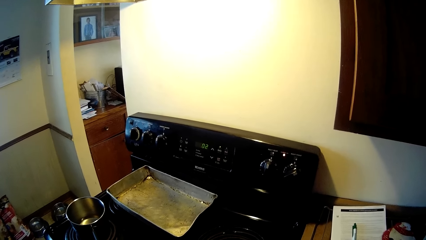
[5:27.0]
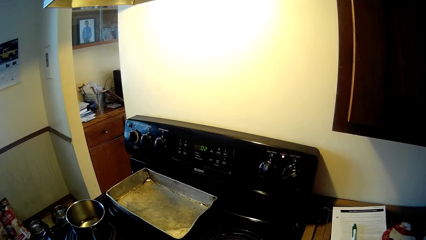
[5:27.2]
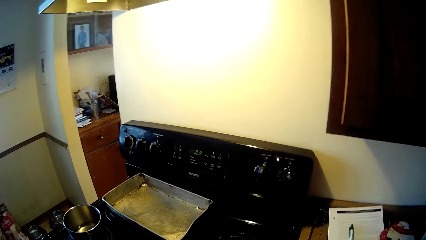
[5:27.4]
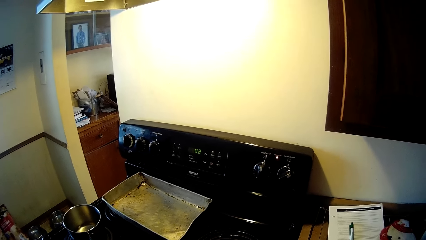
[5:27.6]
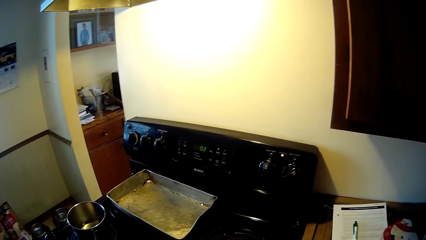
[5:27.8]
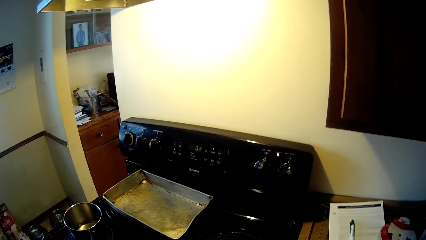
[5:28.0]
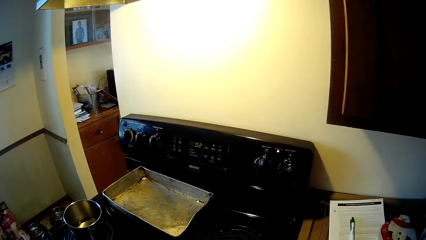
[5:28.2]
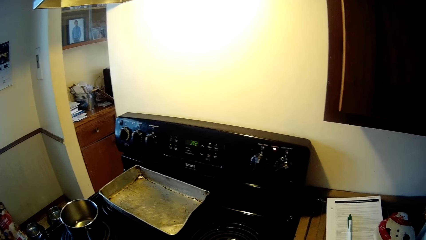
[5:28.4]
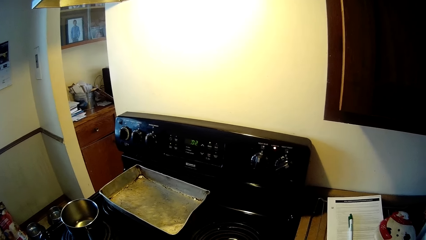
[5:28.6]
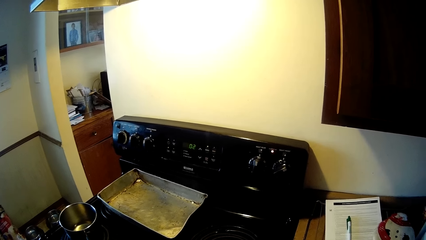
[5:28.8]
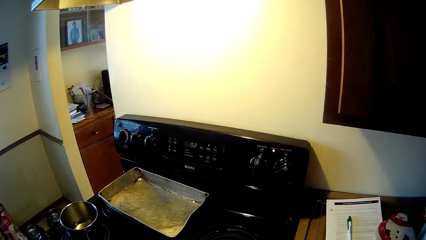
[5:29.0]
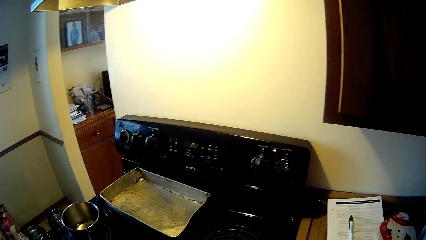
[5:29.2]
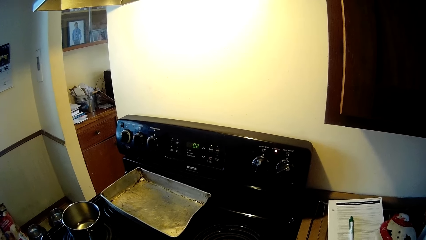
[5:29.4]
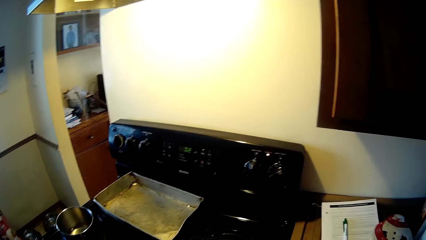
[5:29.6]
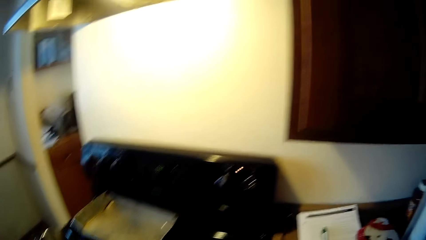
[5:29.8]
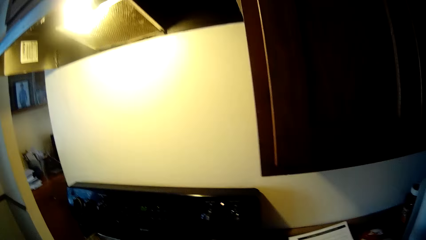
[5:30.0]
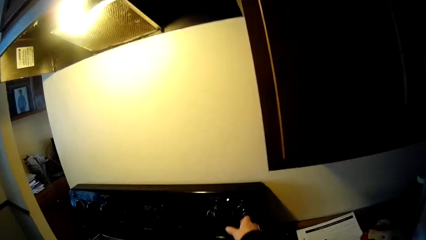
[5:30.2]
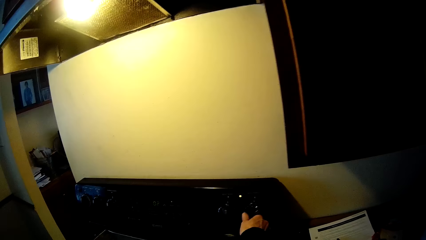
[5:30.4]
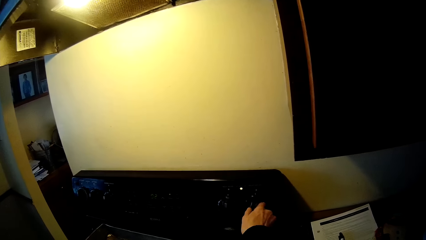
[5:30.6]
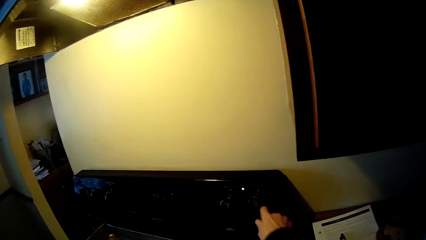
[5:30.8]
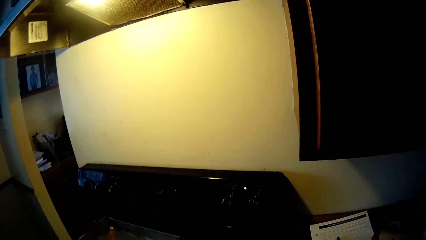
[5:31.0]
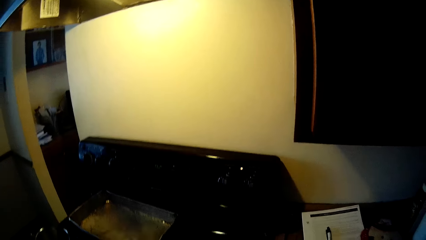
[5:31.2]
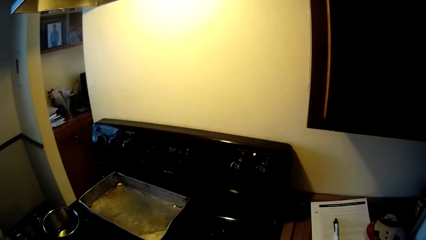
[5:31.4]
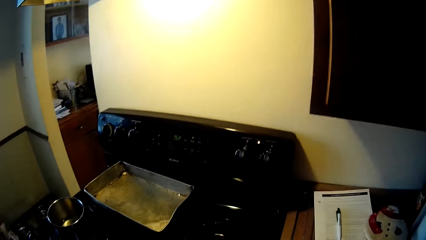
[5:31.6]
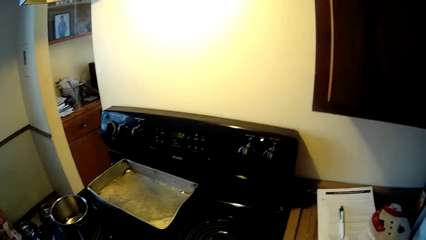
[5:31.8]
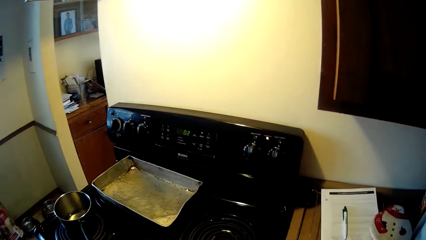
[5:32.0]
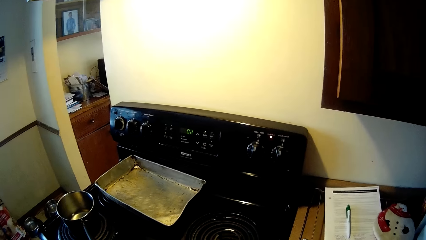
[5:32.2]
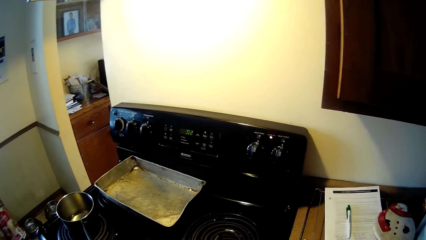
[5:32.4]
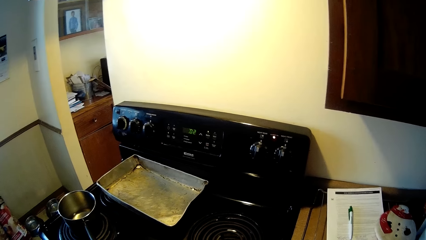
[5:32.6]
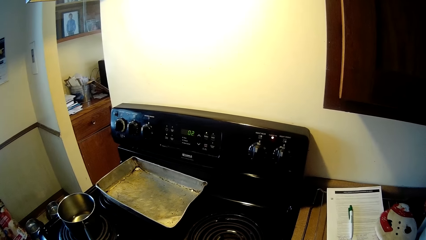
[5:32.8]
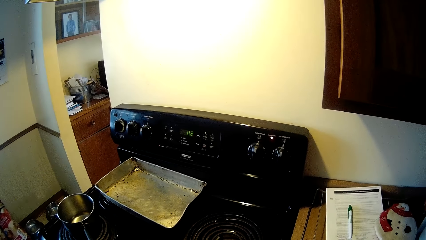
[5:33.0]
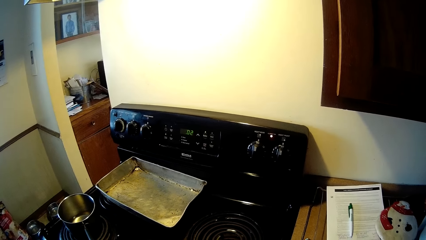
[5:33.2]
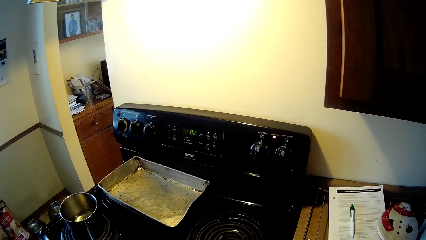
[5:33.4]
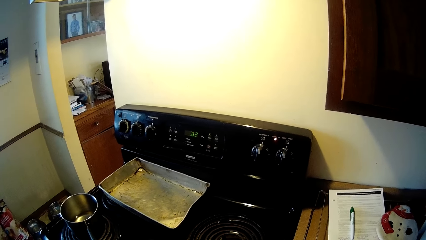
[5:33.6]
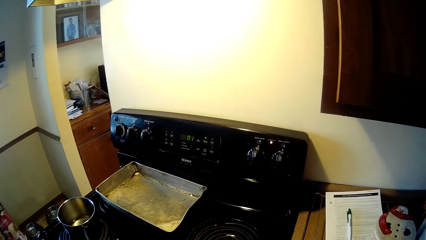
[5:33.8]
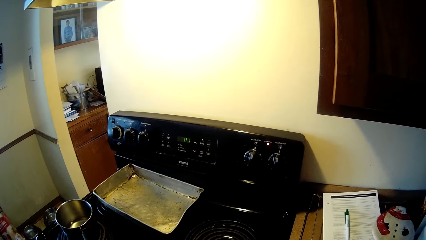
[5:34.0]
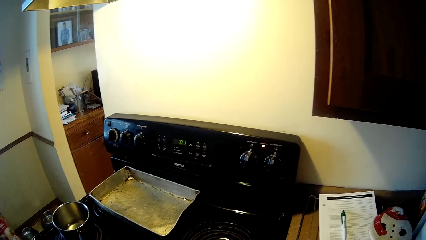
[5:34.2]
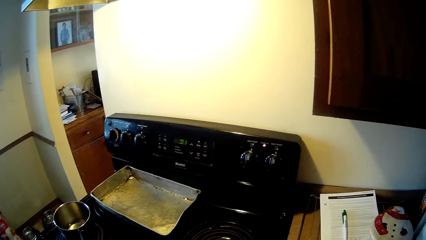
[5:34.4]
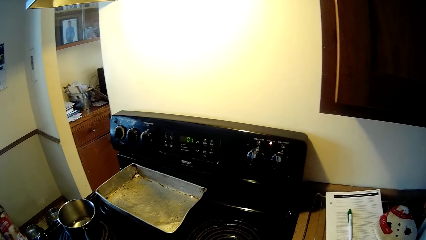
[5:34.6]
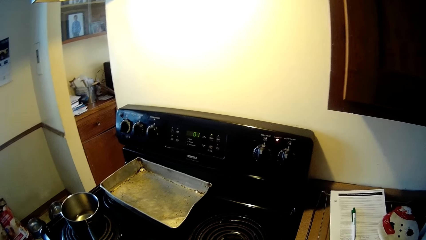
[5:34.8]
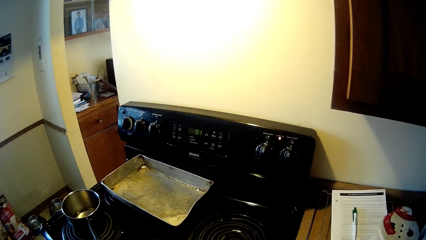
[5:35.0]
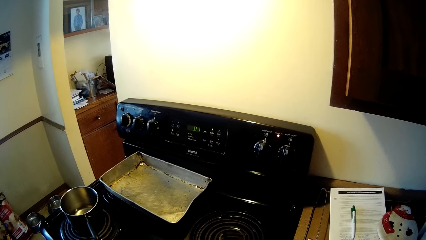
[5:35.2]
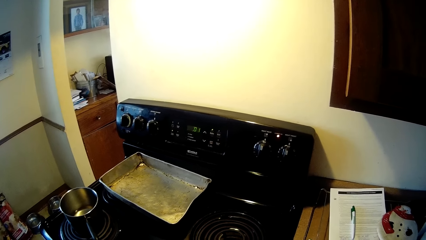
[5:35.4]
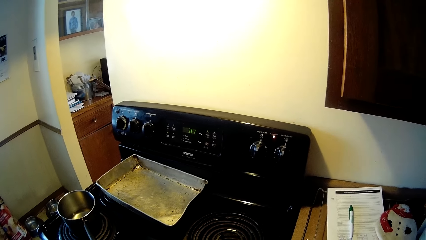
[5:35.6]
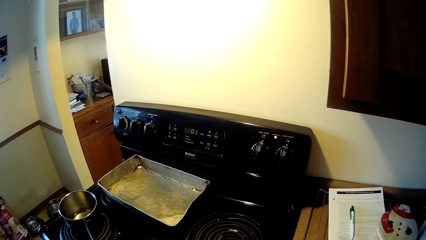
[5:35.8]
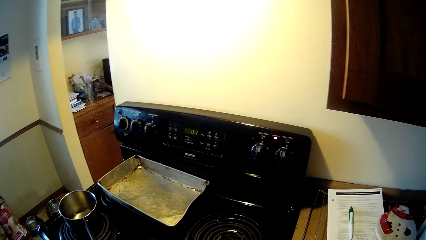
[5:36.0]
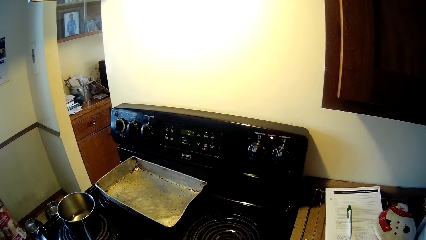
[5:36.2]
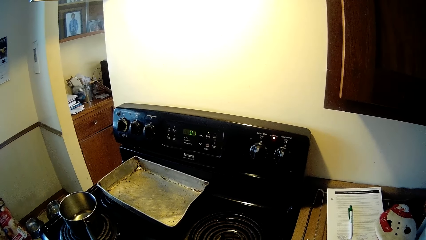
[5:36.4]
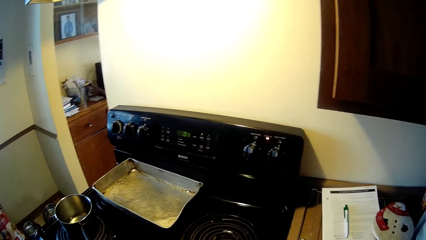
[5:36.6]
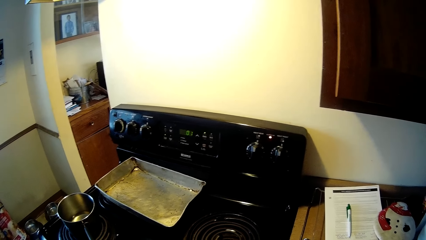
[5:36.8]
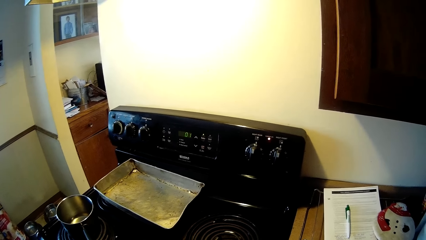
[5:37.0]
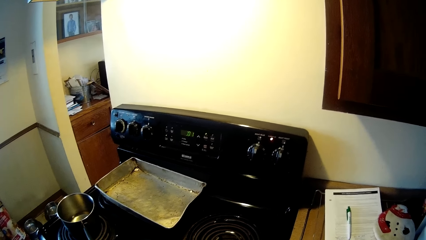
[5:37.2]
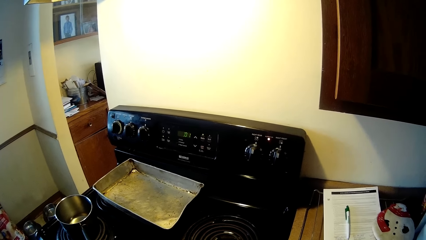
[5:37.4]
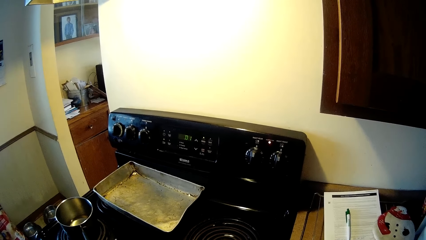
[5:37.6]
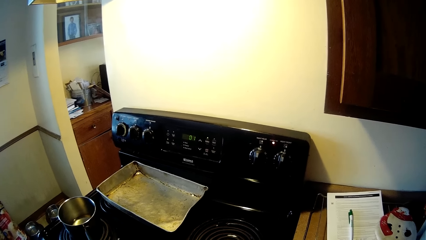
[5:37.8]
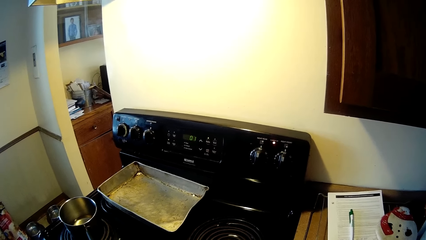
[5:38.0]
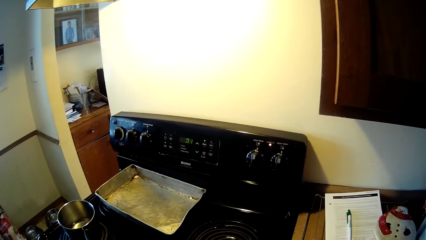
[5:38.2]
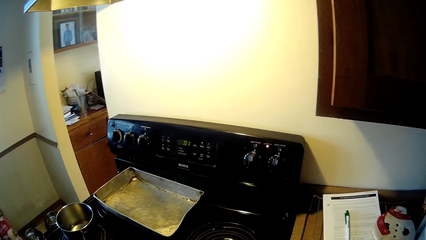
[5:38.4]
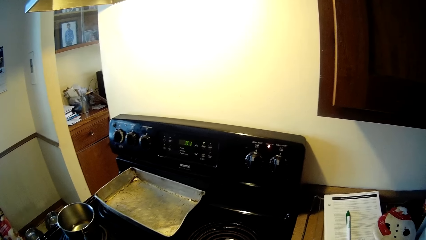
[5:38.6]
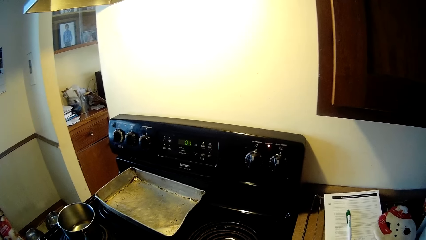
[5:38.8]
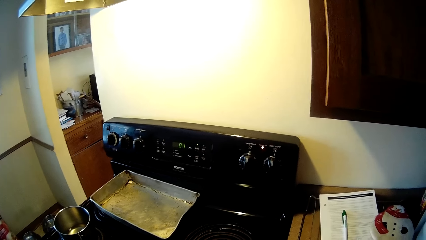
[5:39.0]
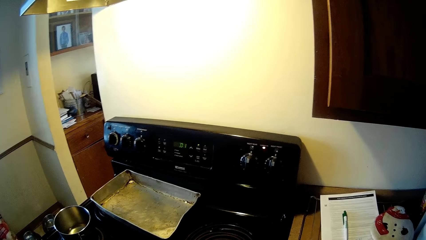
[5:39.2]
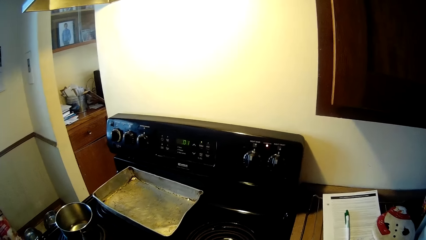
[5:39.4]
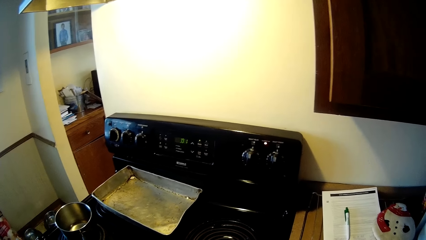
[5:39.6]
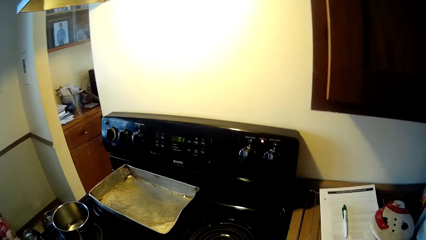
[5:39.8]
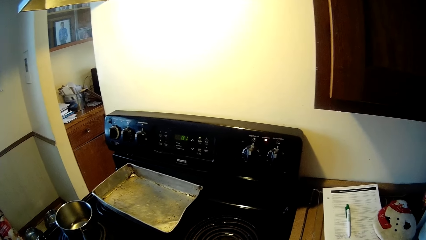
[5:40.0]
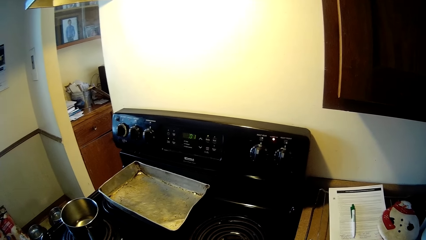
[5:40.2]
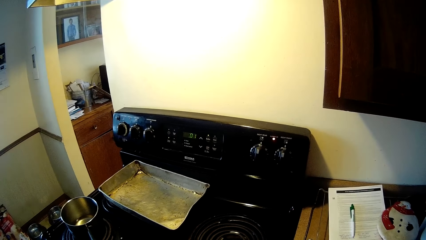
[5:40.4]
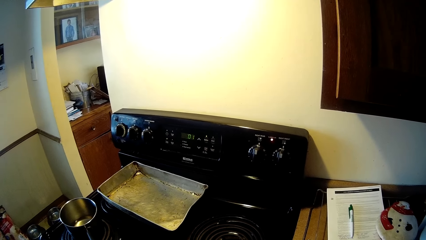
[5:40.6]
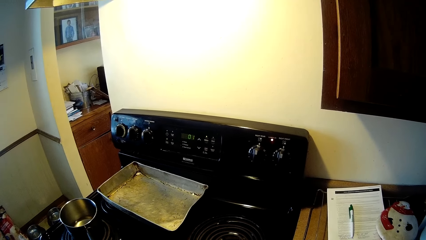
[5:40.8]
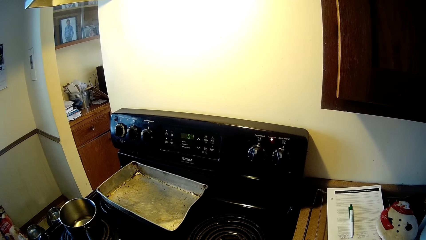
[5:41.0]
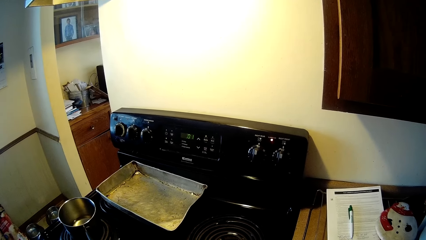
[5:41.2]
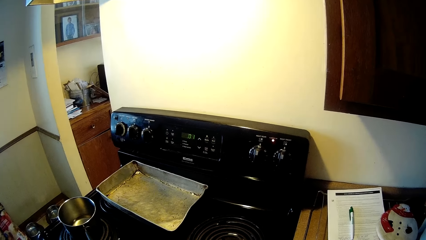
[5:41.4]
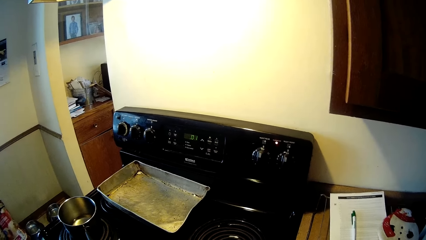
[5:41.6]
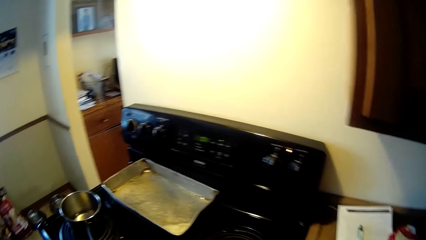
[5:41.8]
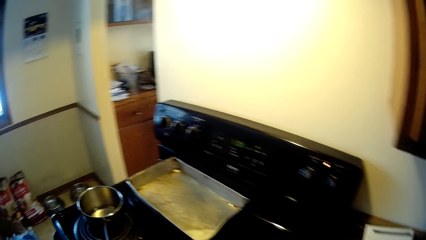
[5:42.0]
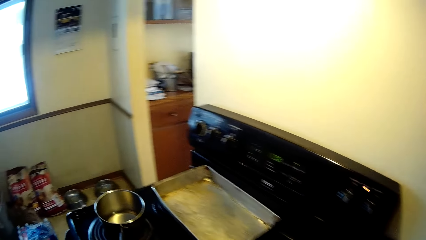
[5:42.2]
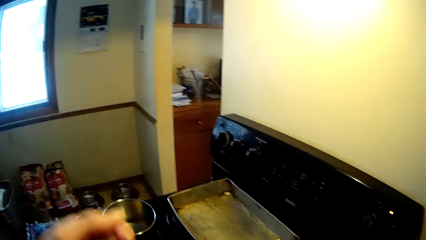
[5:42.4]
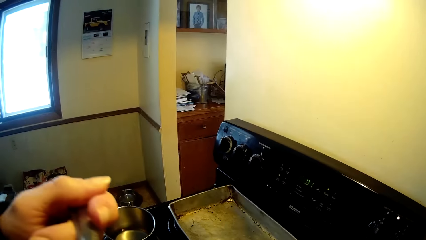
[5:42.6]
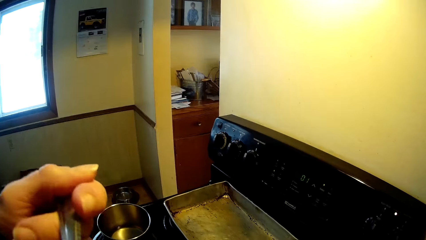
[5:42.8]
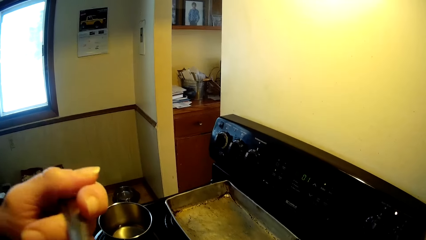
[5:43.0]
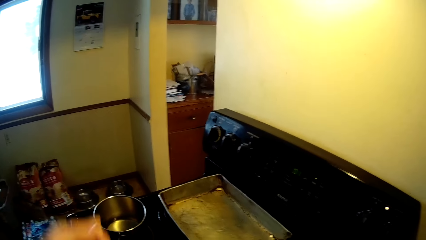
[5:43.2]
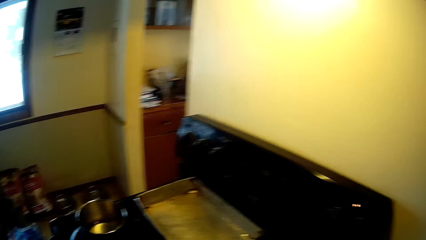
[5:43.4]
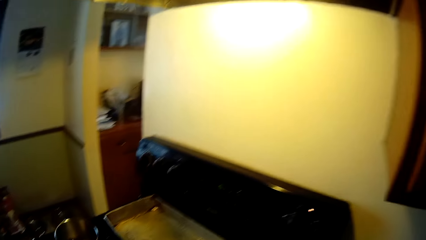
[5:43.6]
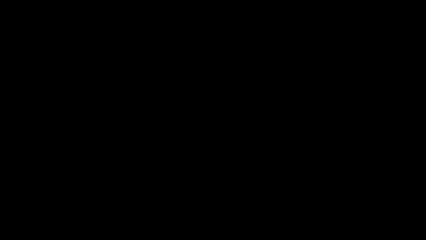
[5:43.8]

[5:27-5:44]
The camera wearer stirs in the frying pan. He switches off a gas burner with his right hand. He stirs in the frying pan. He puts a spoon in his mouth with his left hand.
